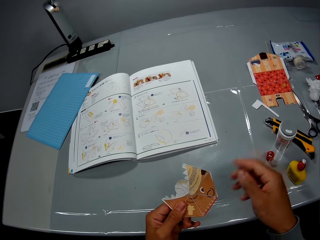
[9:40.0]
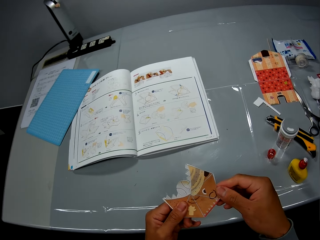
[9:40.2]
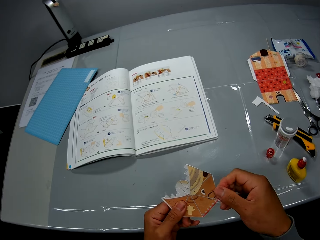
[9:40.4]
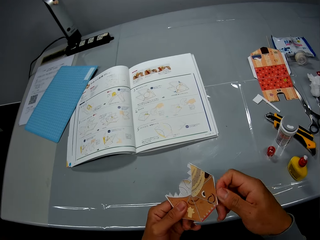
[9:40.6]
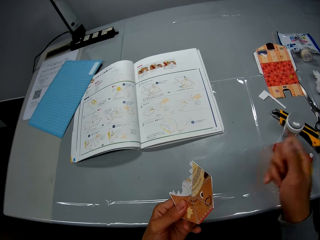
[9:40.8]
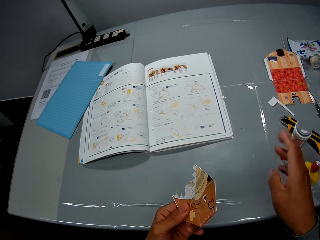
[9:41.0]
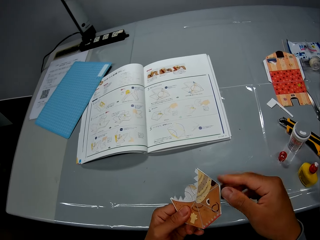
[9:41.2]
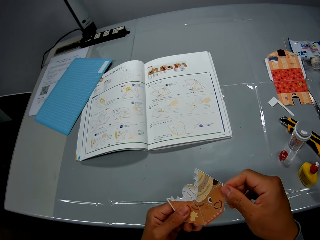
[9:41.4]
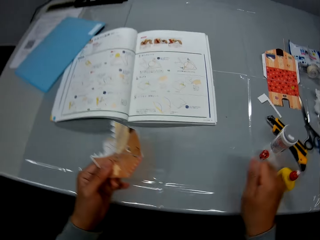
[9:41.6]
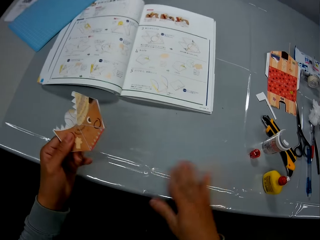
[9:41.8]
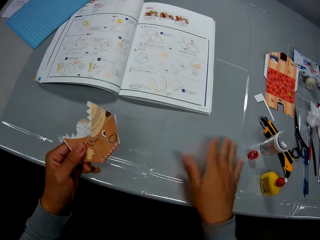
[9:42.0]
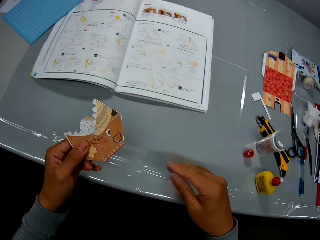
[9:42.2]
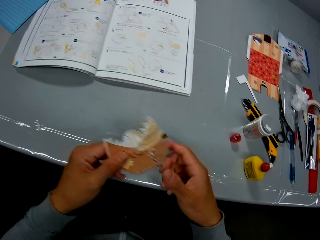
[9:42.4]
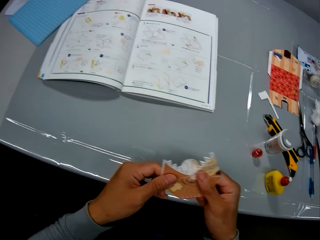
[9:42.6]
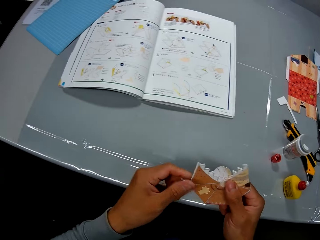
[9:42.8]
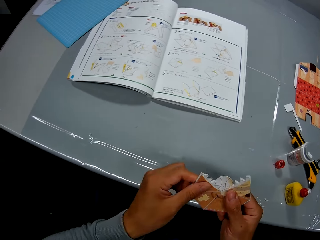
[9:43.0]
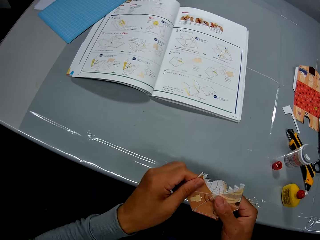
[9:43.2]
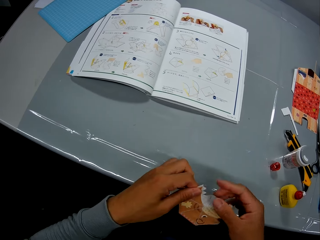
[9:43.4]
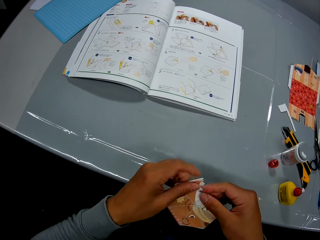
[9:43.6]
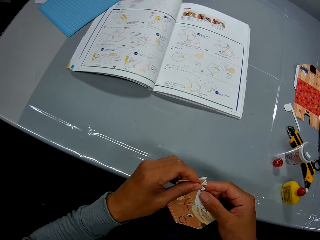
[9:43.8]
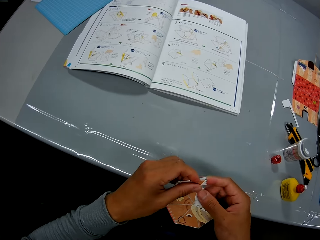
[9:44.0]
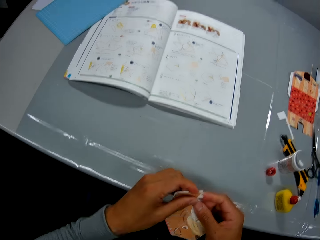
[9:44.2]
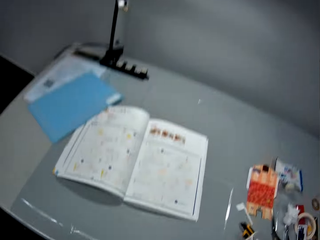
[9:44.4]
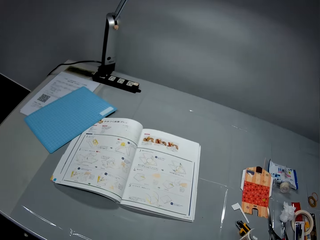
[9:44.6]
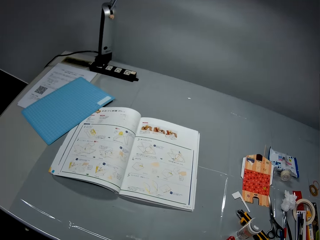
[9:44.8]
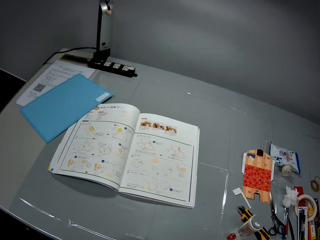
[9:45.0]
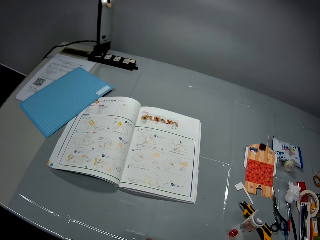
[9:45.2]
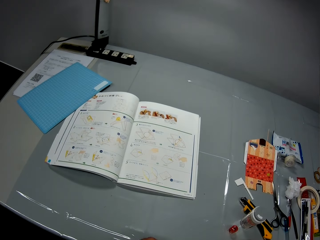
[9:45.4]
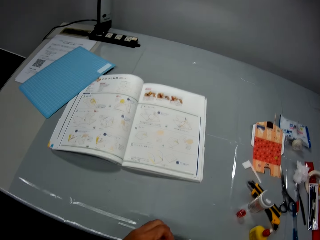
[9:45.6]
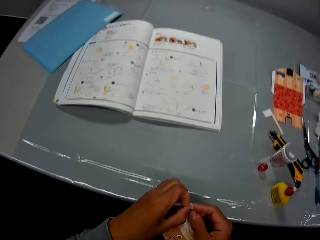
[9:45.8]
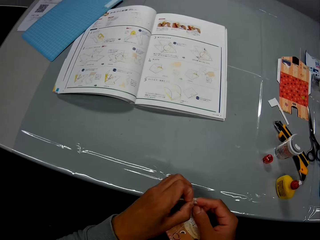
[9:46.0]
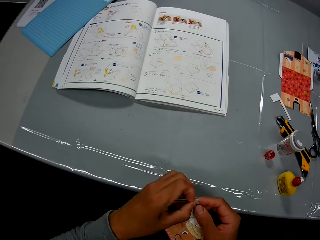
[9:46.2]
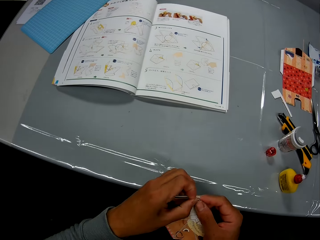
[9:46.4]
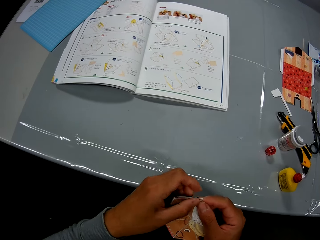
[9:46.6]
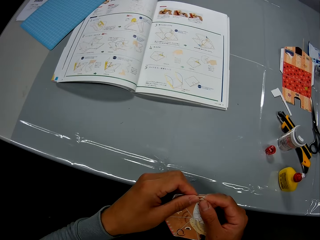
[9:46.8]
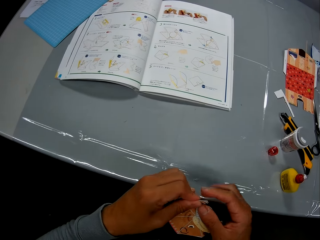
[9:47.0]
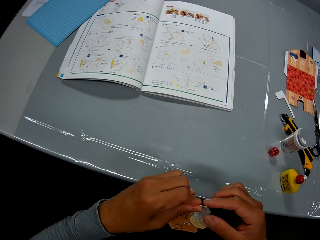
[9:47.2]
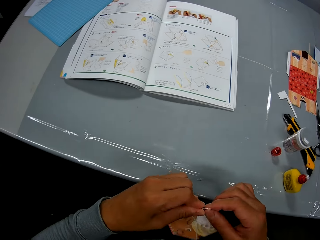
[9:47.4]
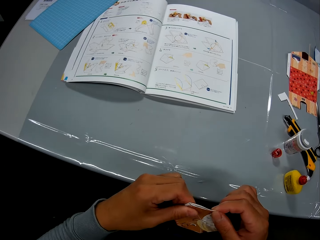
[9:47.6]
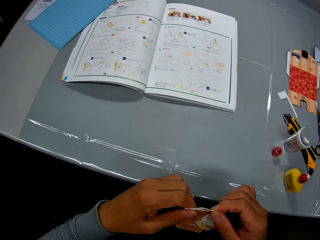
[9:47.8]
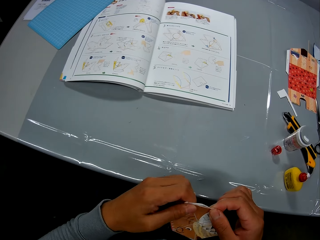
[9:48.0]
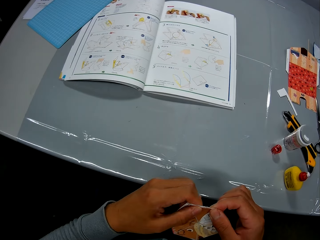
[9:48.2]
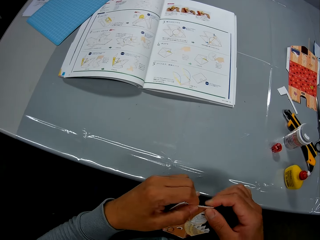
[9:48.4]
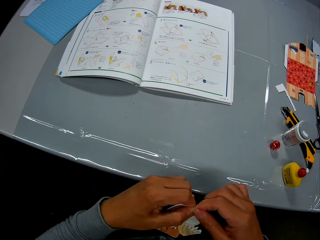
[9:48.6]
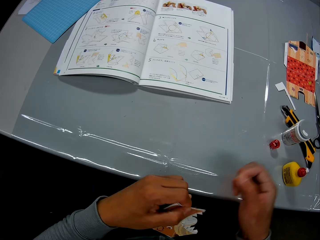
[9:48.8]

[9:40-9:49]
The camera wearer pulls a piece of paper from the craft paper edge. He throws the piece of paper on the table. He pulls a piece of paper from the craft paper edge. He wipes the table with his right hand. He continues to adjust the paper craft. He continues to check the craft illustrations in the craft book. He crafts the piece of paper. He wipes the paper craft with his right hand.

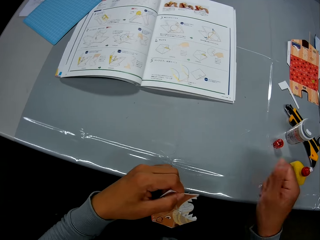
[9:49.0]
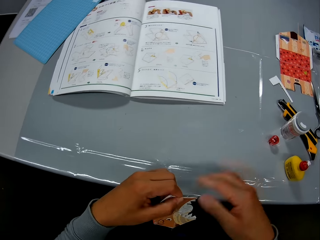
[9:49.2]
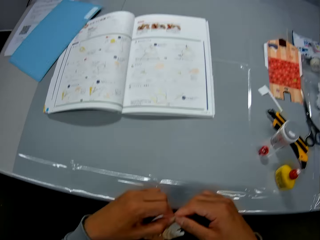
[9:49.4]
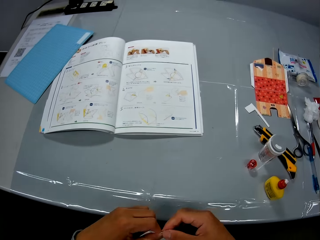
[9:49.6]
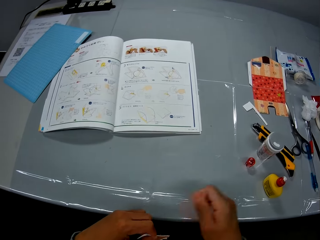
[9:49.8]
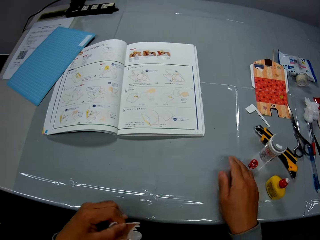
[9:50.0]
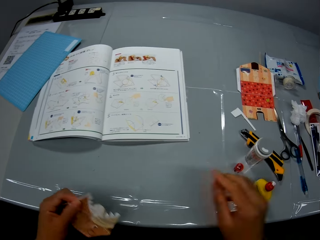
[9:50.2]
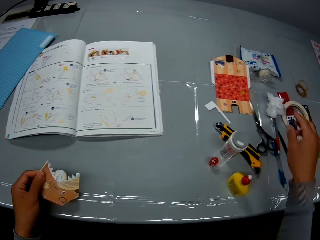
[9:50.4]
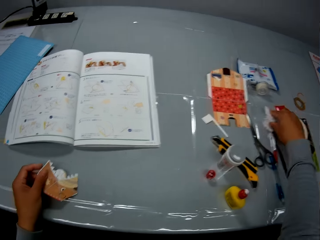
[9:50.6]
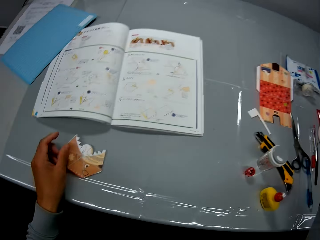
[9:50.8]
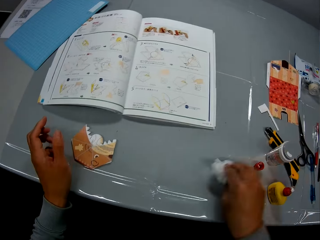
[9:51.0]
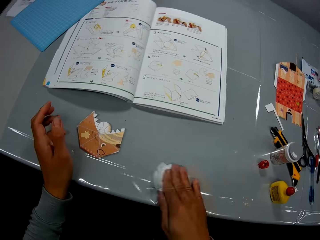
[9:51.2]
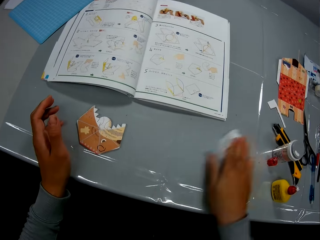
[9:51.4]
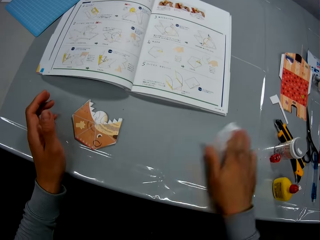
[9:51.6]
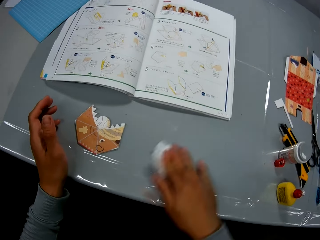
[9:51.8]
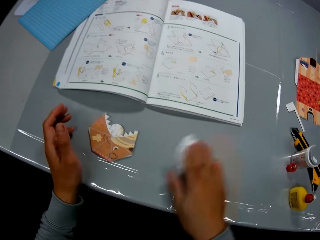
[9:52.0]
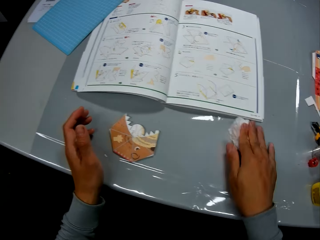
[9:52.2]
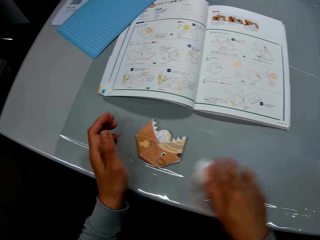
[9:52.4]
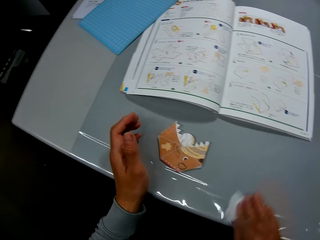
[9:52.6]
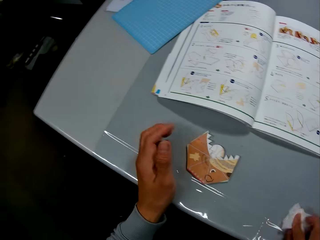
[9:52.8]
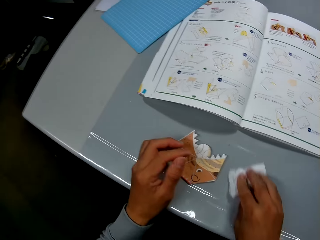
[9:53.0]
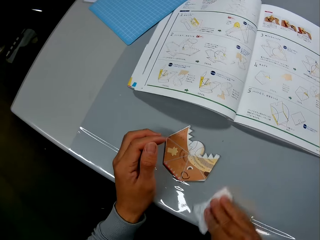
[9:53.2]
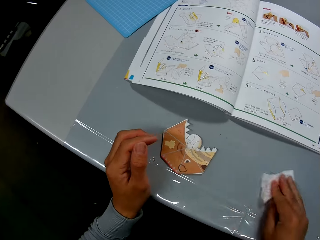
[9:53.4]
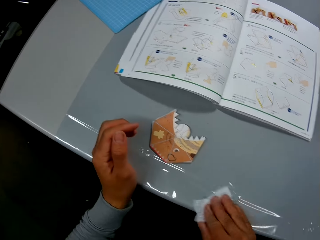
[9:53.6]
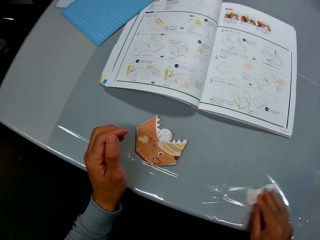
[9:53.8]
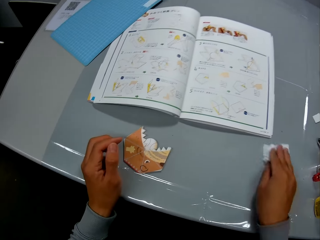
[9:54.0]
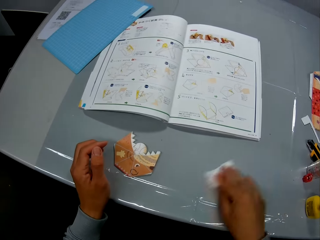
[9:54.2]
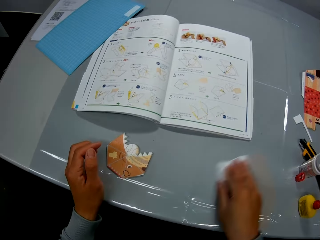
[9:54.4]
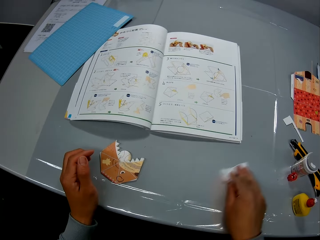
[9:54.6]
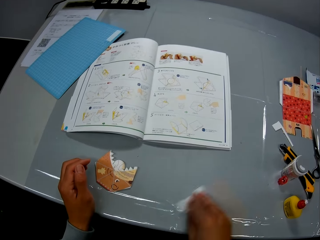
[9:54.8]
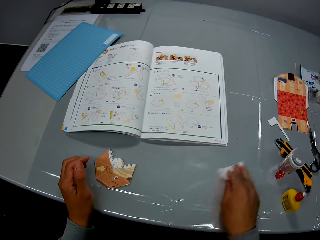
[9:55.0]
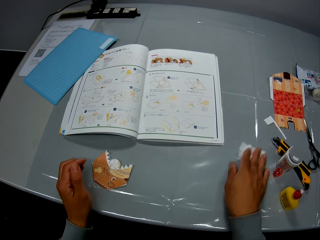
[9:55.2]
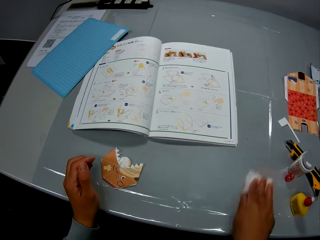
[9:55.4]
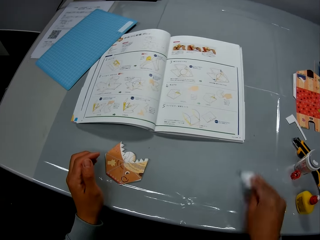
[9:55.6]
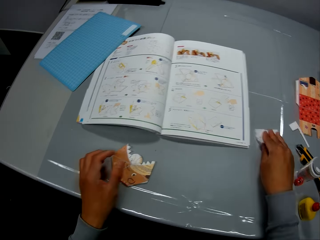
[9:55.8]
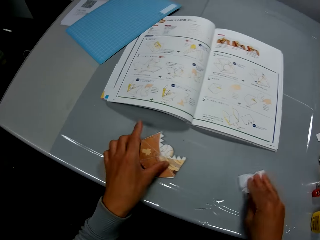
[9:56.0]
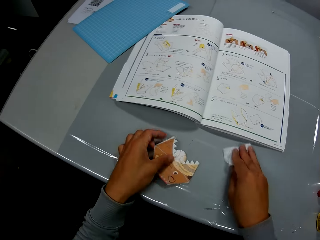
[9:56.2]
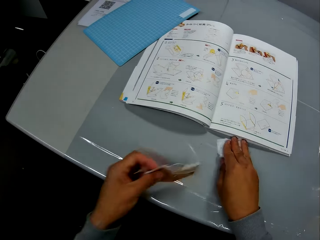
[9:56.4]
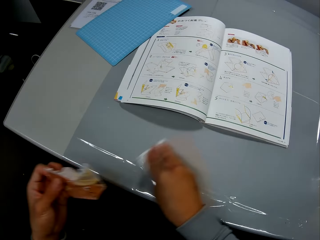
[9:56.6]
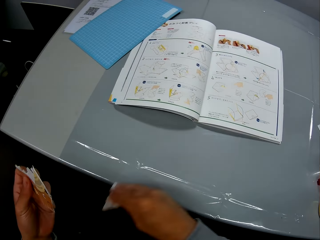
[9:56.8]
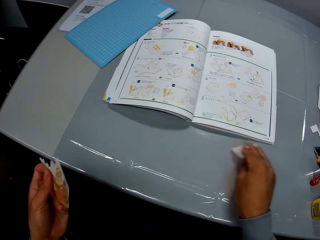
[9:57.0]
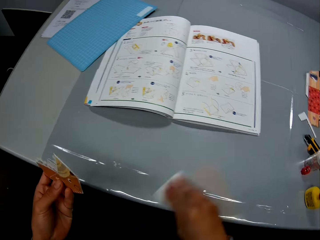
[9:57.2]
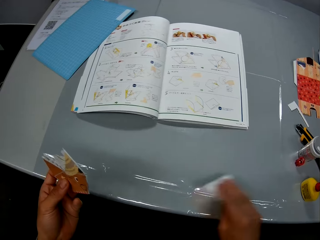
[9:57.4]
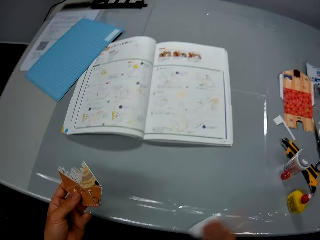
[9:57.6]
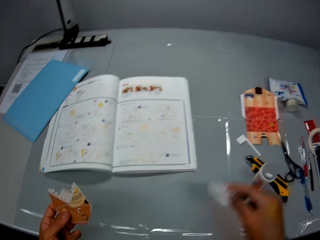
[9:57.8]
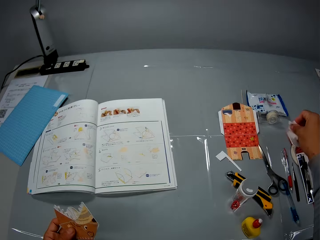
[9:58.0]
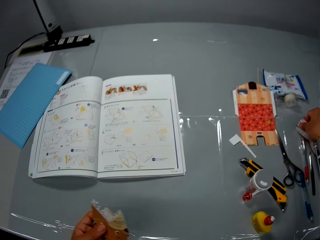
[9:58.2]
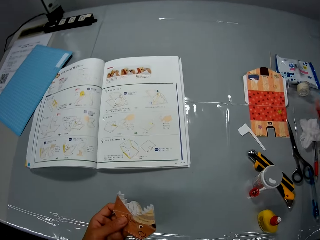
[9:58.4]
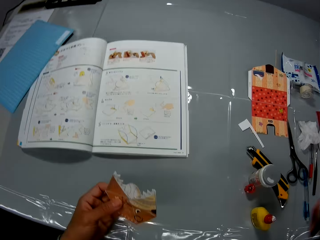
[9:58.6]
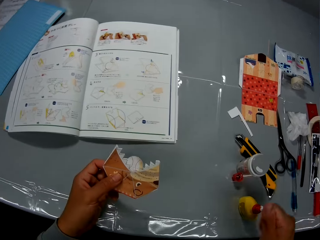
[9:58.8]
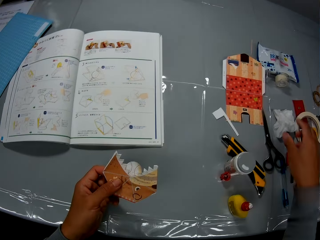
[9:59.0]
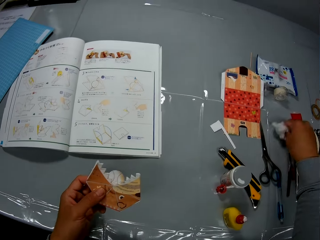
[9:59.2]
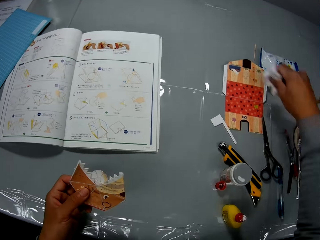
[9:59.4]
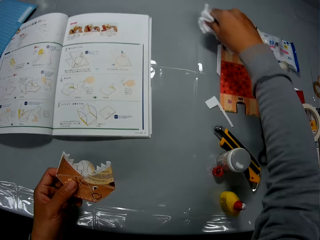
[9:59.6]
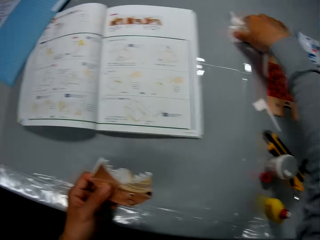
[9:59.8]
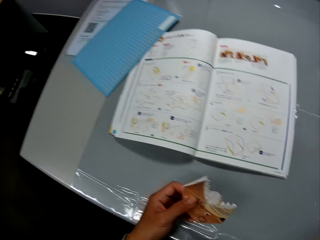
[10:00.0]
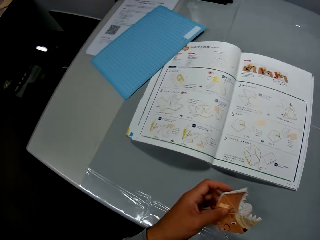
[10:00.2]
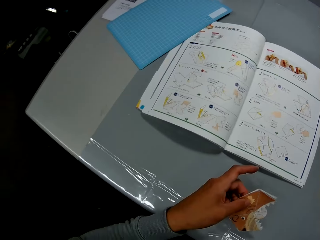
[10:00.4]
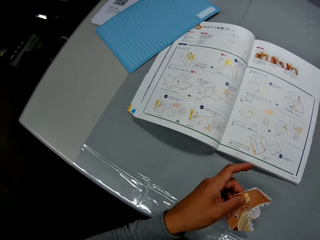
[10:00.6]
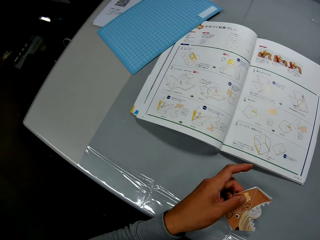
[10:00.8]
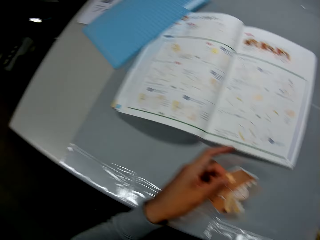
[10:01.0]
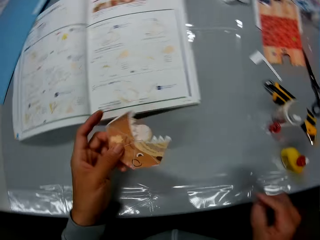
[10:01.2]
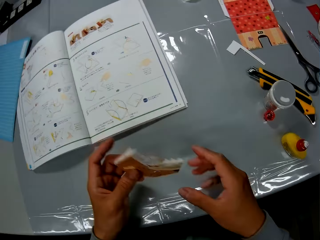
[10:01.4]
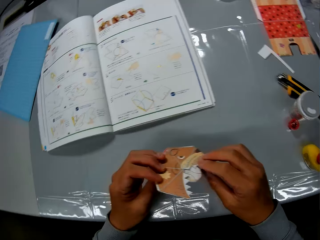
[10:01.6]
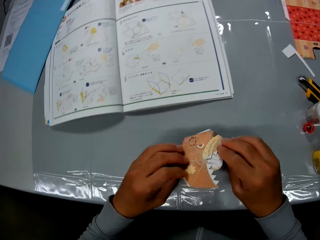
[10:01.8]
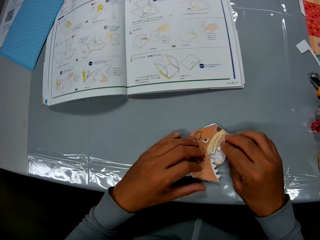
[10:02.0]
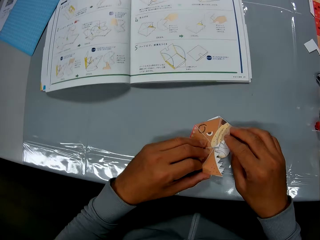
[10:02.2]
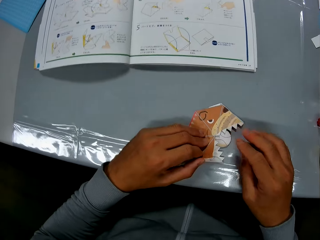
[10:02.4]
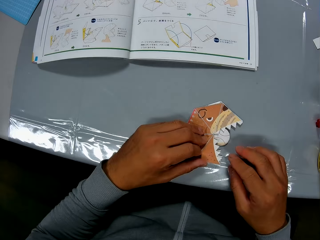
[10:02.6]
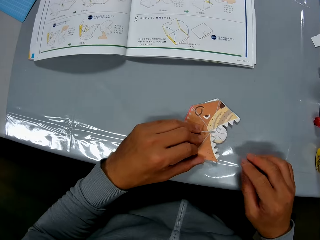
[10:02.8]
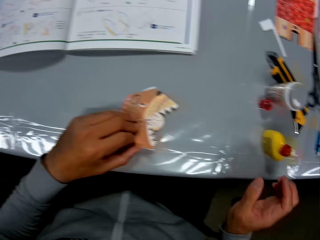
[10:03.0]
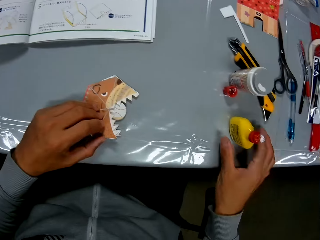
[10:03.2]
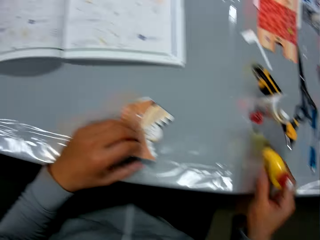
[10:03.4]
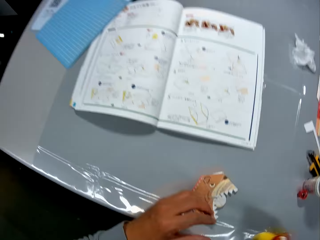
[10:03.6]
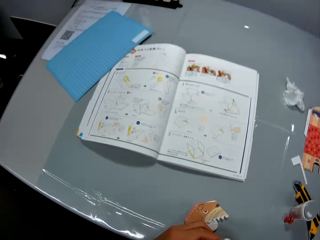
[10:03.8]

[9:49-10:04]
The camera wearer pulls a piece of paper from the craft paper edge. He throws the piece of paper on the table. He pulls a piece of paper from the craft paper edge, throws the piece of paper on the table. He drops the paper craft on the table. He picks the wipe piece from the right side of the table. He wipes the table with the wipe piece. A man sits on a chair. The camera wearer picks the paper craft from the table. He wipes the table with a piece of paper. He drops the wipe piece on the right side of the table. He picks the wipe piece from the right side of the table. He drops the wipe piece beside the craft book. He holds the piece of paper on the table. He turns around. The man sits on the chair. The camera wearer looks at the instruction booklet. He turns around. He turns over the paper craft. He drops the paper craft on the table. He crafts the piece of paper. He examines the paper craft on the table. He picks the glue container from the table.
